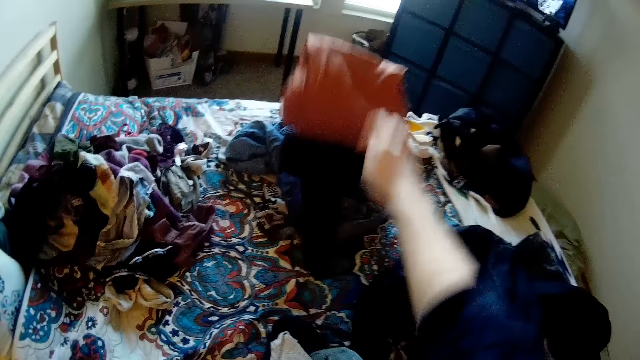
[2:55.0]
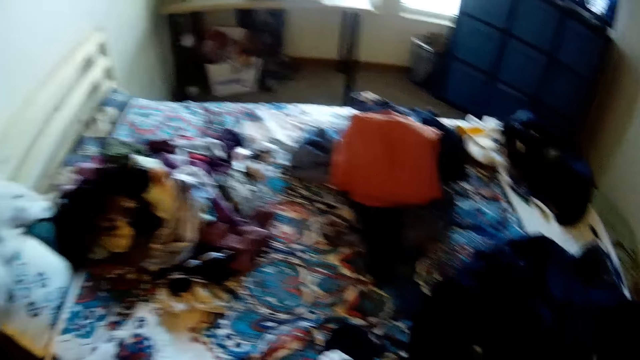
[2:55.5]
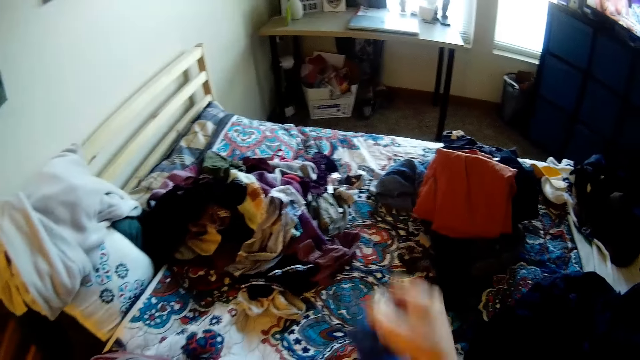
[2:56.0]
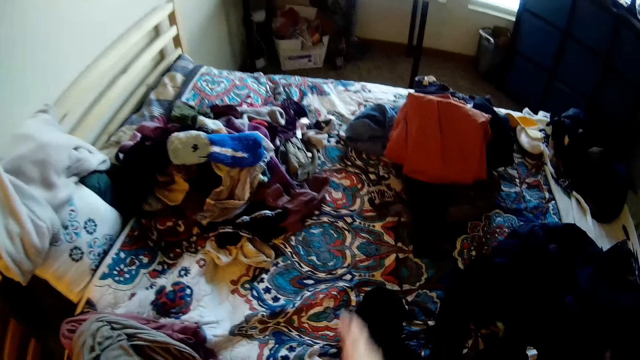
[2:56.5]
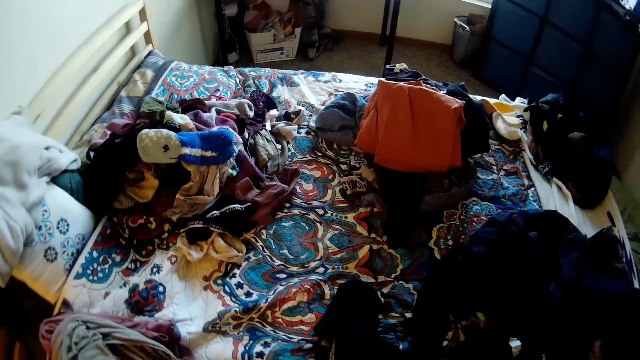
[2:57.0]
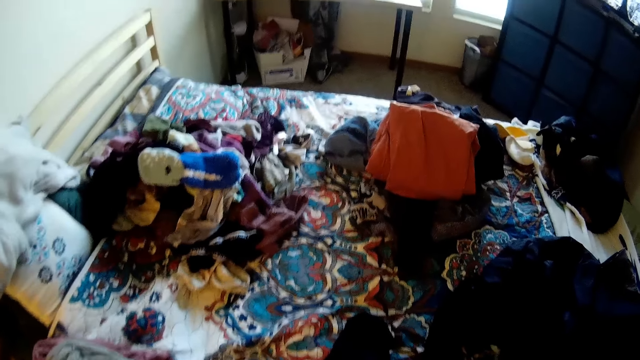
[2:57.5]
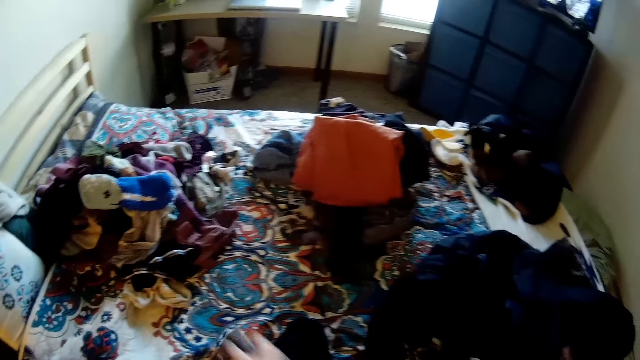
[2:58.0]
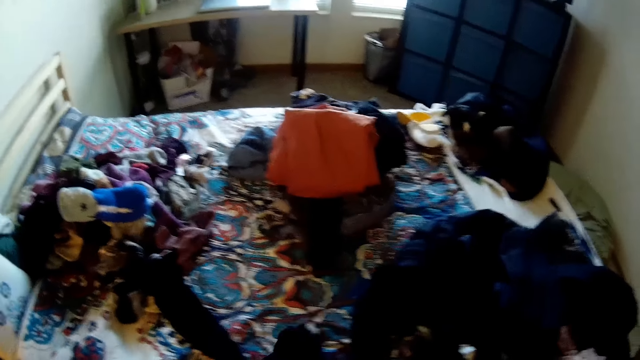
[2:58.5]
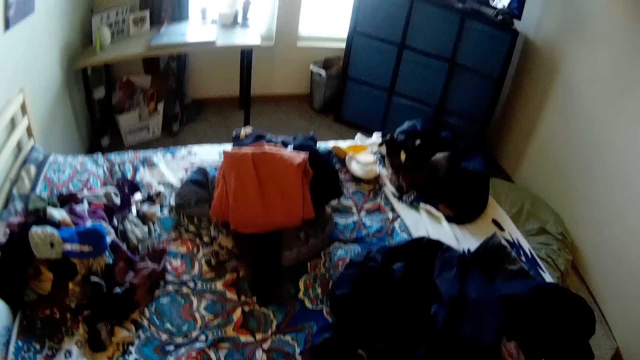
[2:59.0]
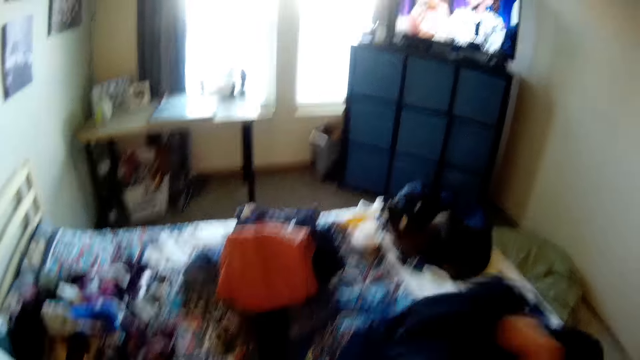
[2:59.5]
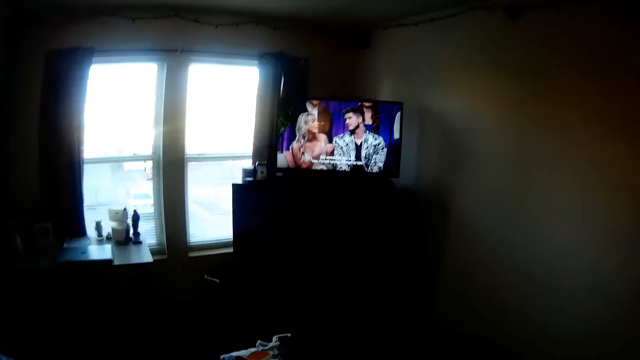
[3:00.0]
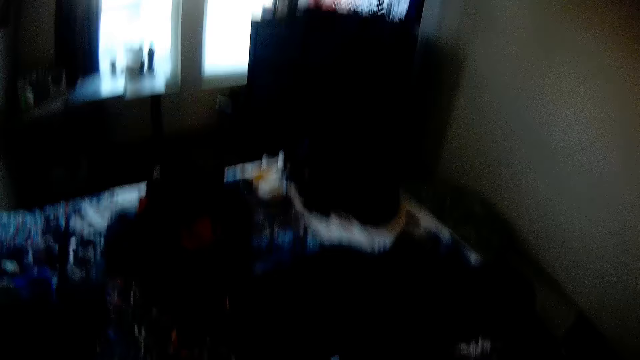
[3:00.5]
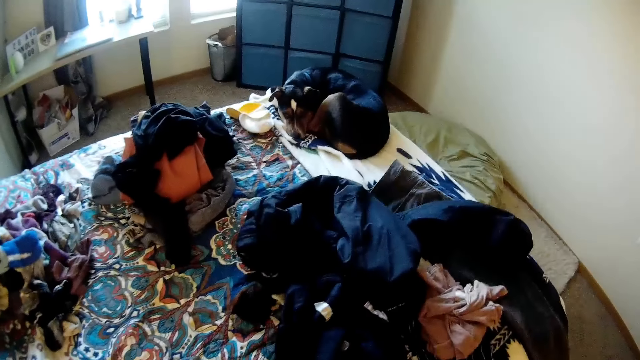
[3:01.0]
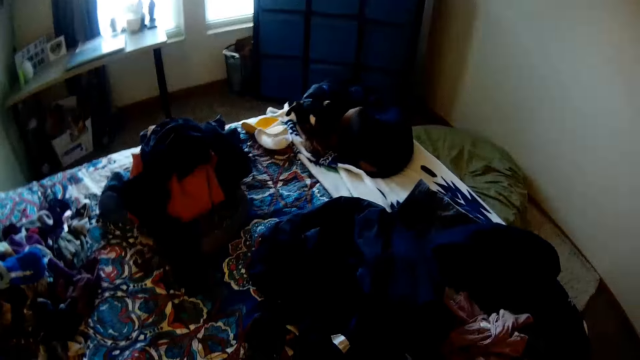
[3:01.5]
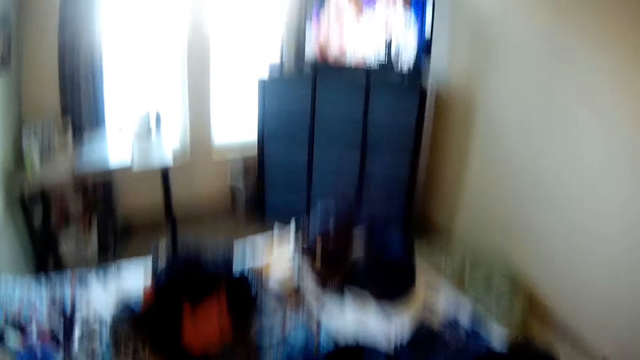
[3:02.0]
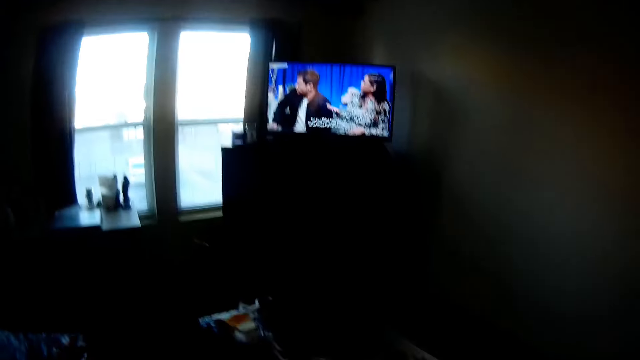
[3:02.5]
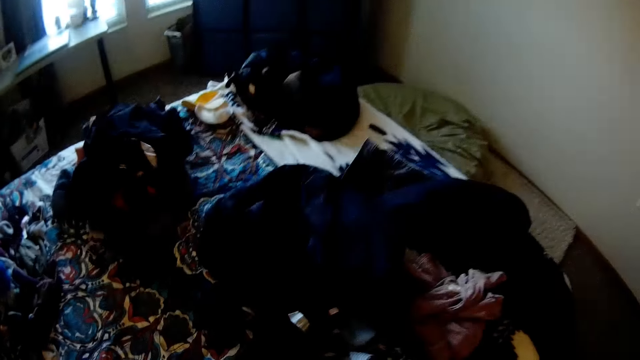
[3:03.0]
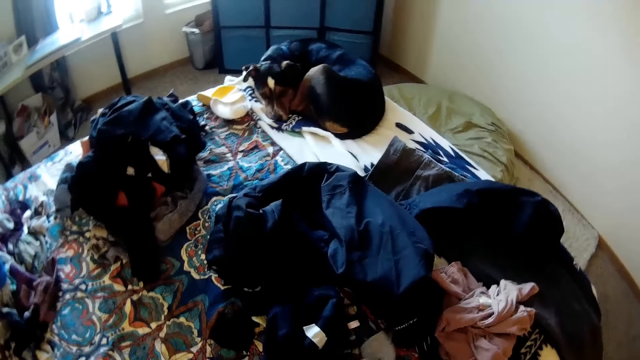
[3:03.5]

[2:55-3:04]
The camera wearer throws the cloth on the bed. They throw some more cloths on the bed. They take a cloth.

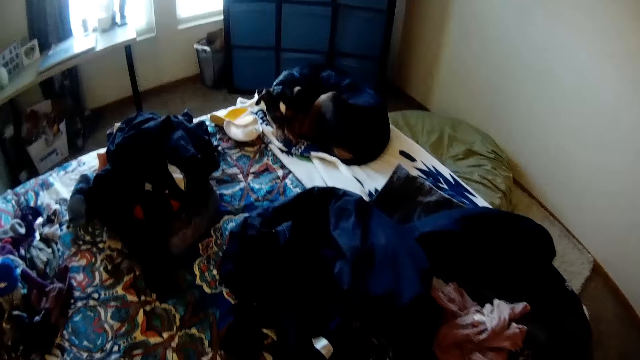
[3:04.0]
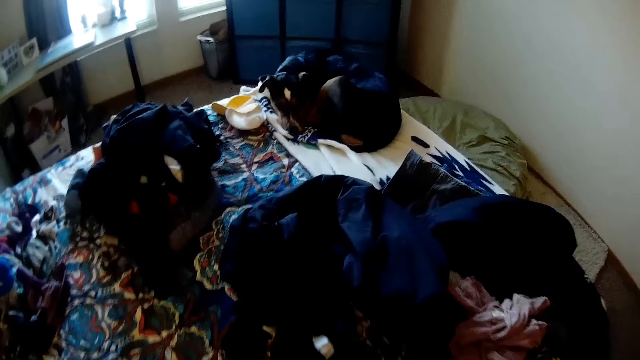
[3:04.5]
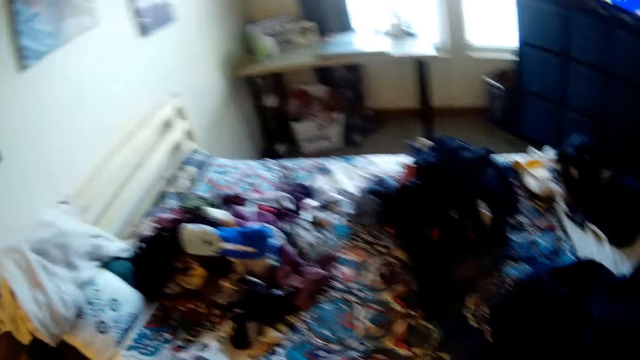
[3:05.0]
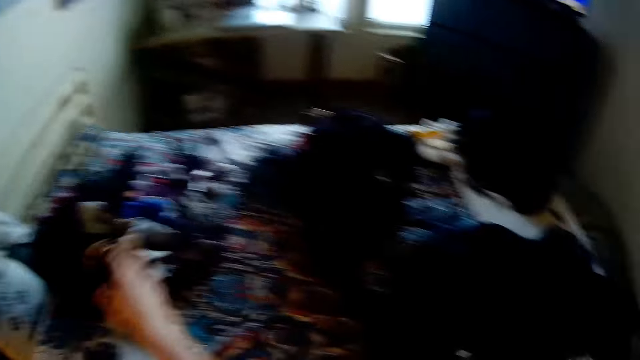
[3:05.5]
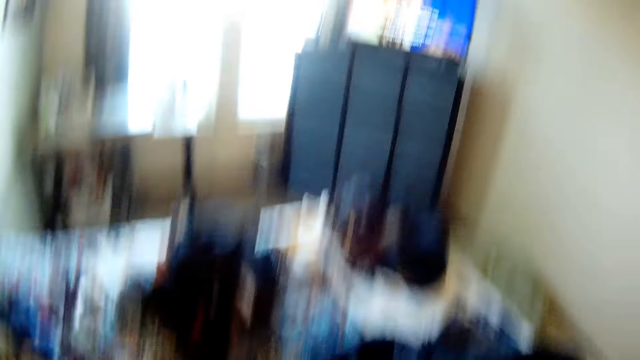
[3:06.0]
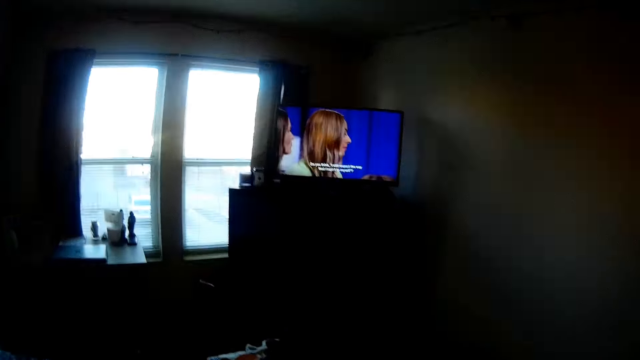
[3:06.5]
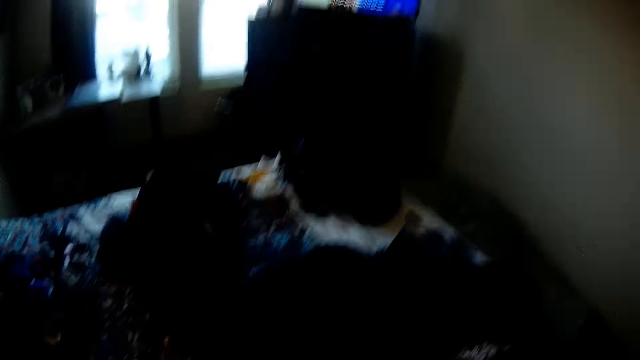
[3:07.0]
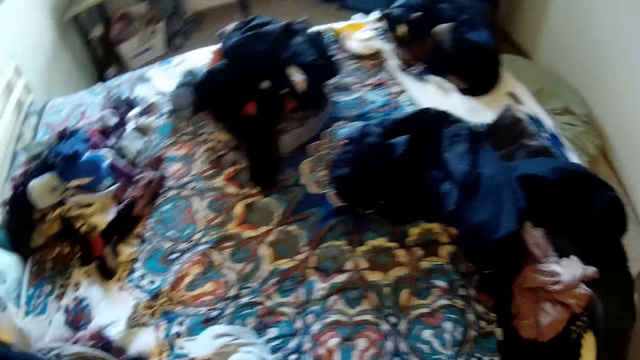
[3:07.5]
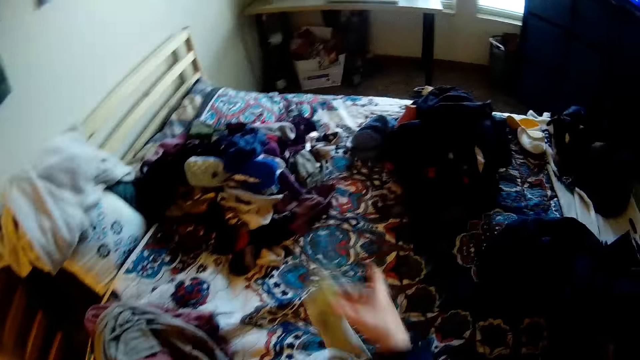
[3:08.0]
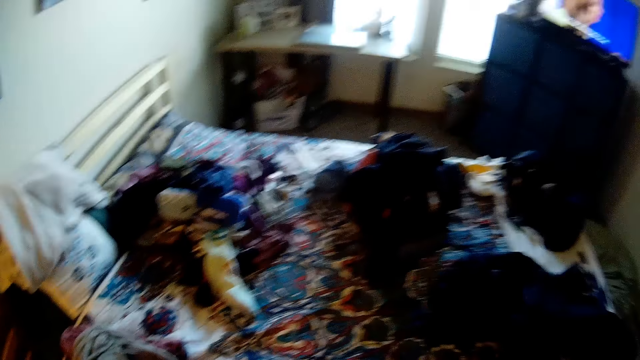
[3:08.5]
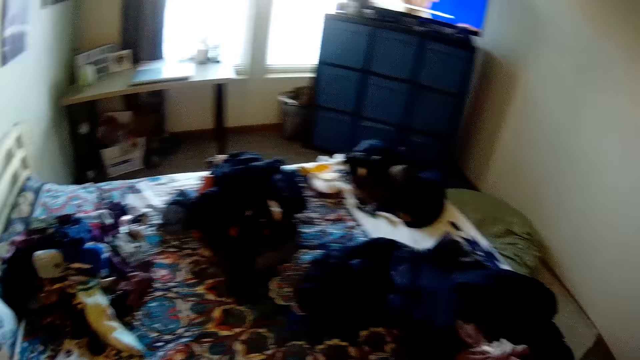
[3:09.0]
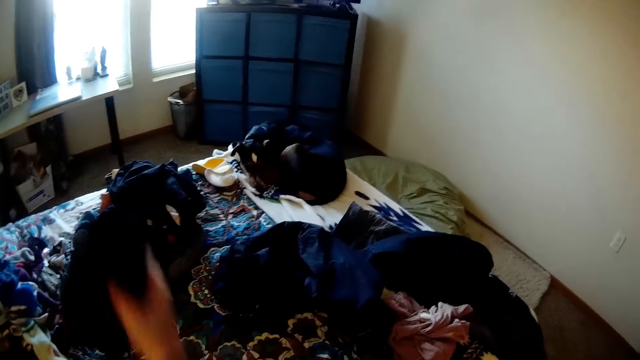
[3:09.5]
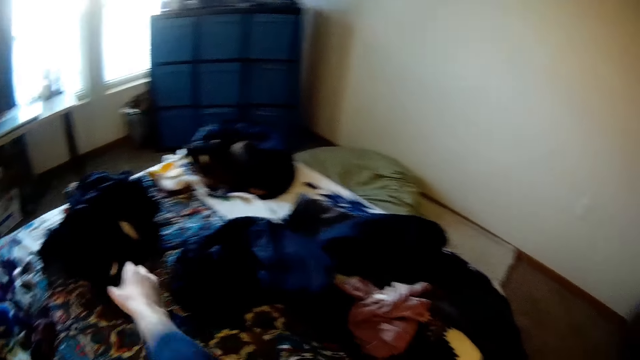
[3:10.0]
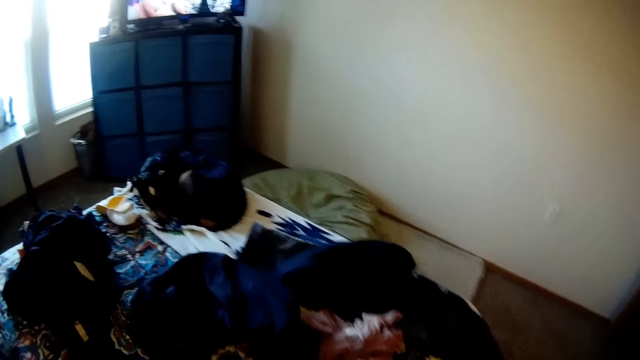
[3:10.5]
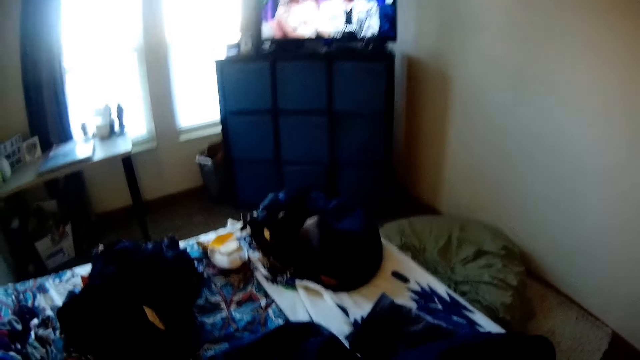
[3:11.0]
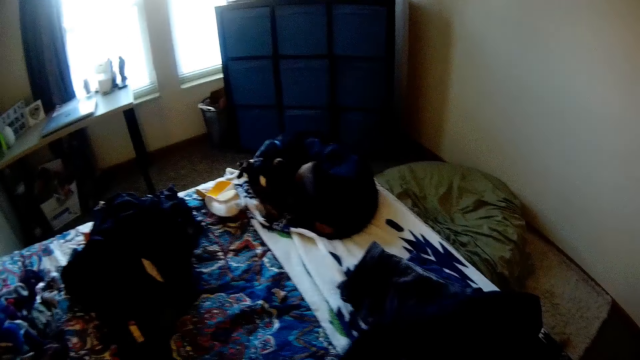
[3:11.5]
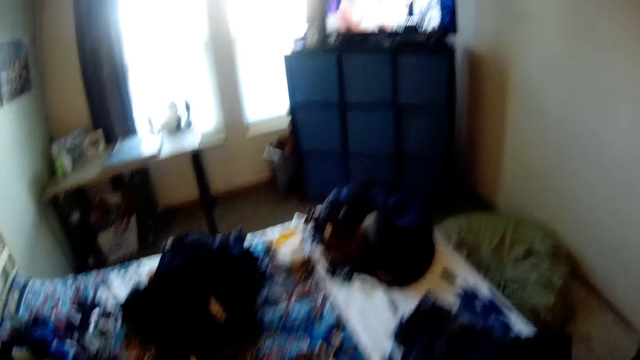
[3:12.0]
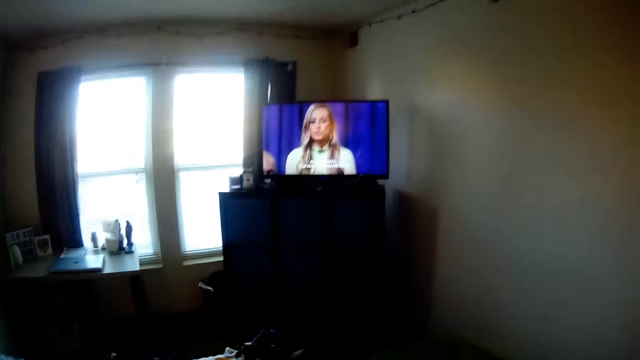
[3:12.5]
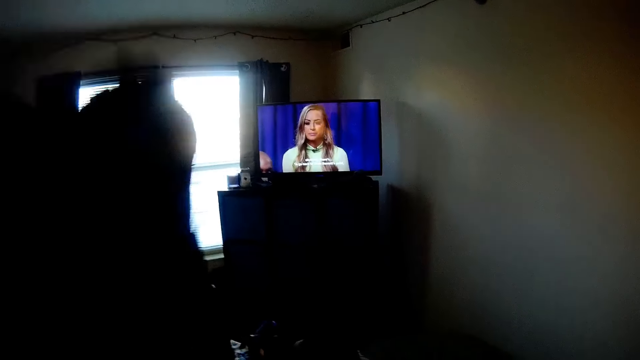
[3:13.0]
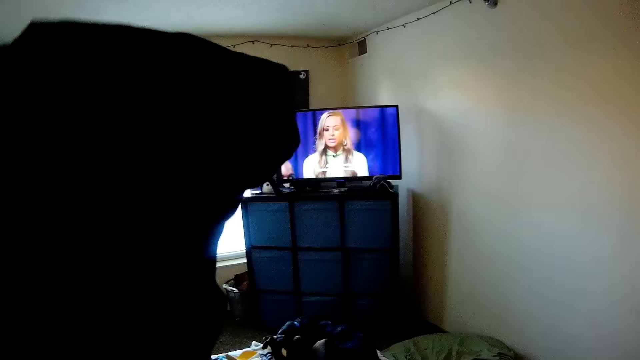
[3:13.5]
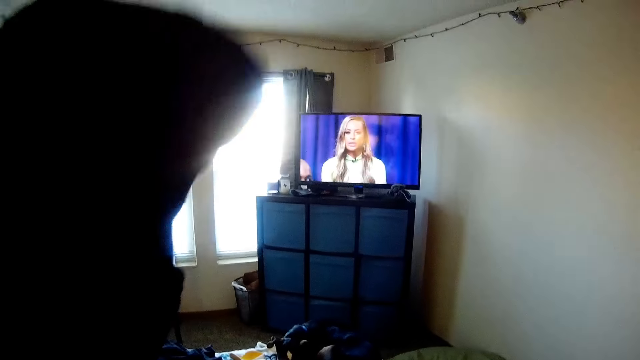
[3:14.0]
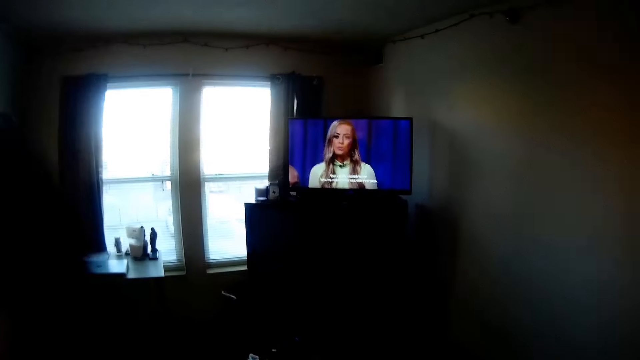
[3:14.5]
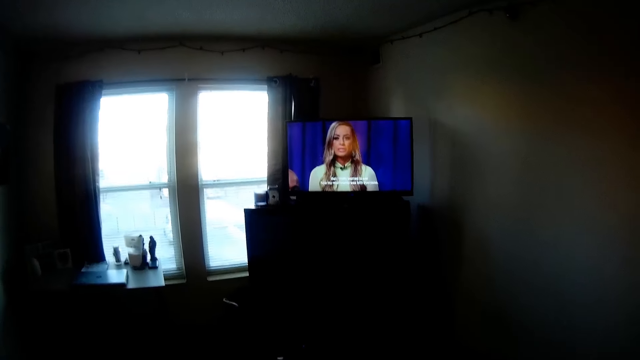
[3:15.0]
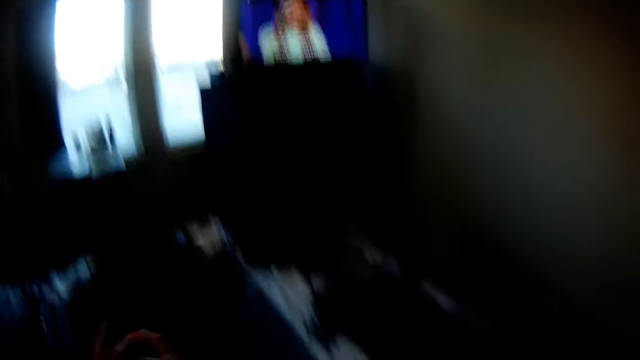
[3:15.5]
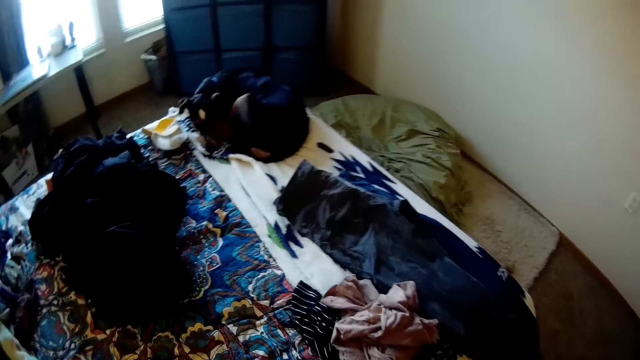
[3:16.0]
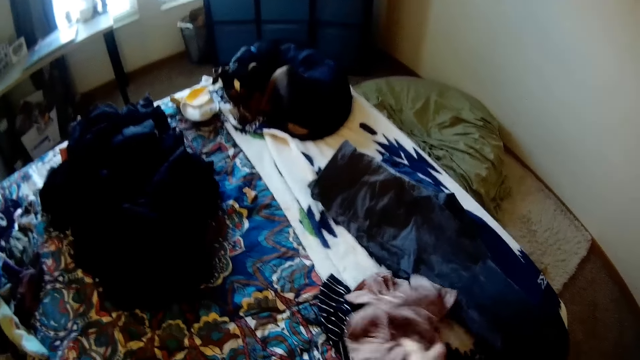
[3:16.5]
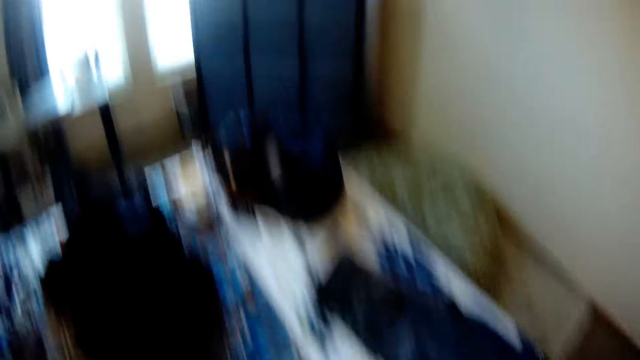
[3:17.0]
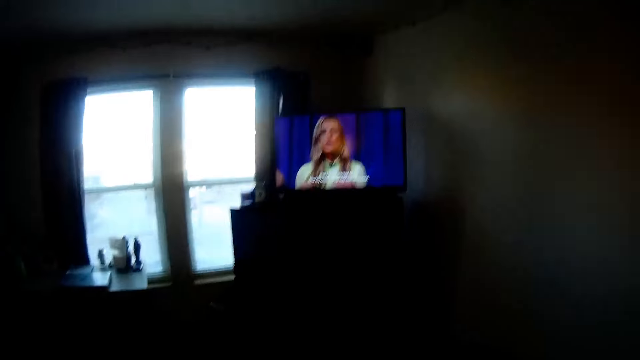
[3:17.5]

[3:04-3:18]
The camera wearer looks at the dog. They throw the cloth on the bed. They watch the television. They throw cloths on the bed. They hold the cloth. They lift a cloth. They watch the television. They look at the dog. They drop the cloth on the bed. They pick up a cloth from the bed.
